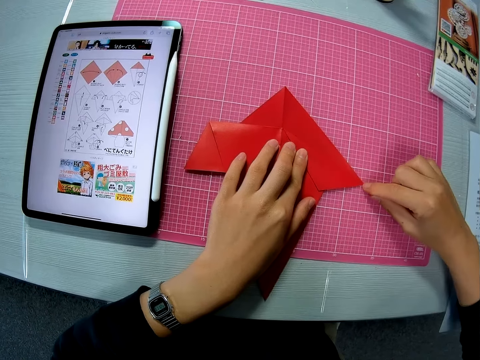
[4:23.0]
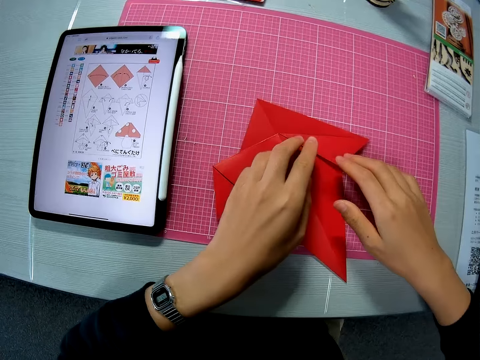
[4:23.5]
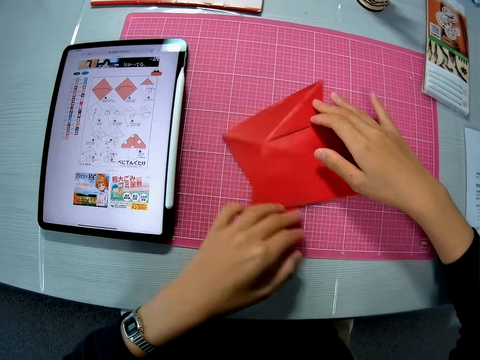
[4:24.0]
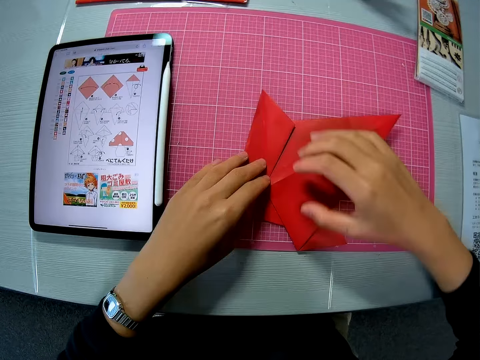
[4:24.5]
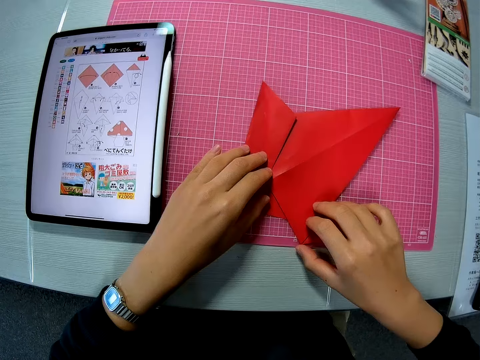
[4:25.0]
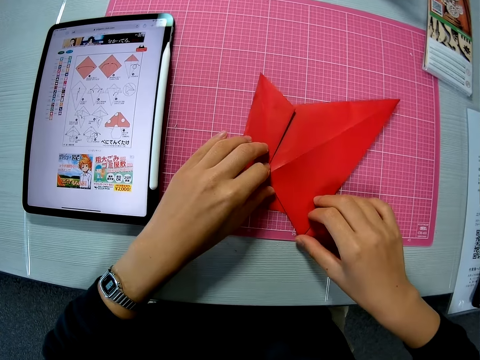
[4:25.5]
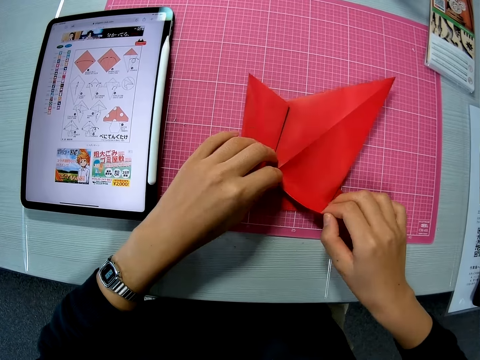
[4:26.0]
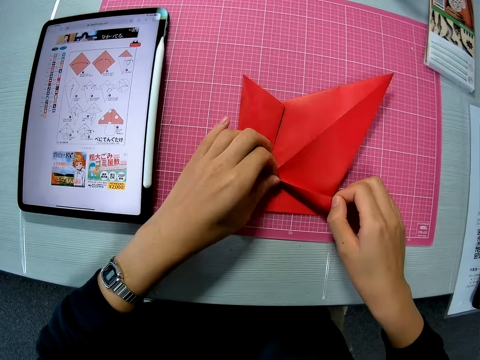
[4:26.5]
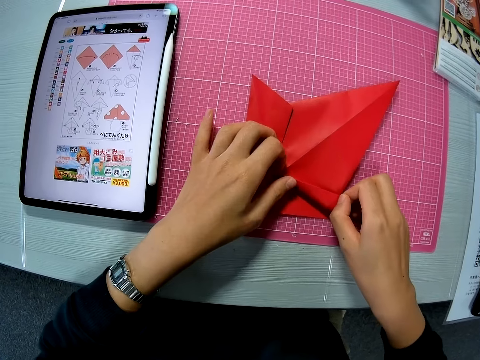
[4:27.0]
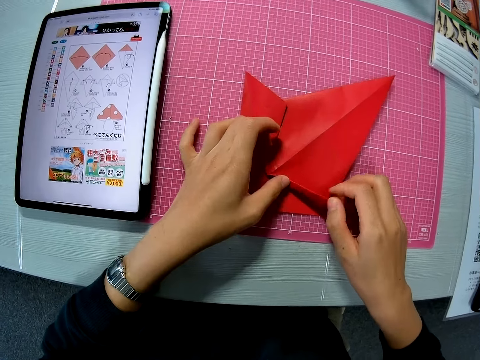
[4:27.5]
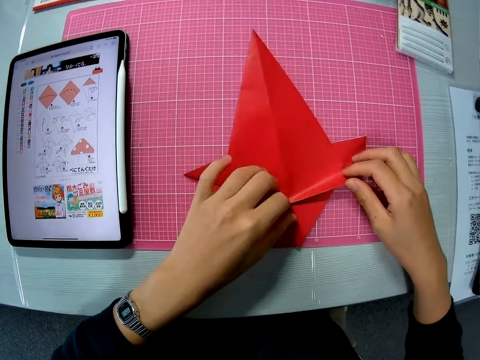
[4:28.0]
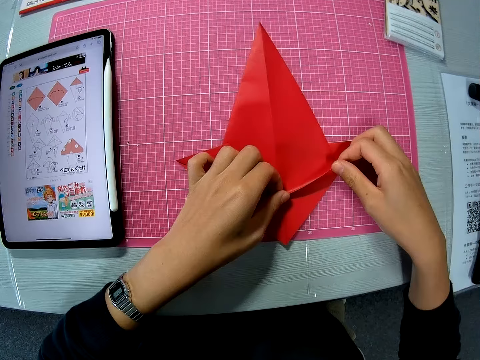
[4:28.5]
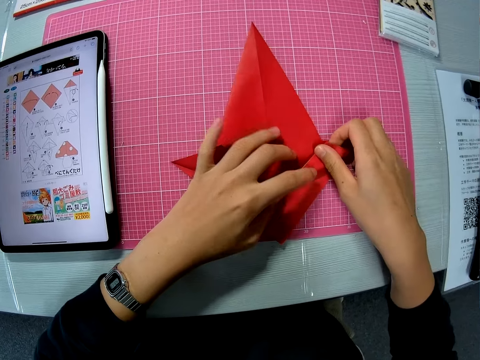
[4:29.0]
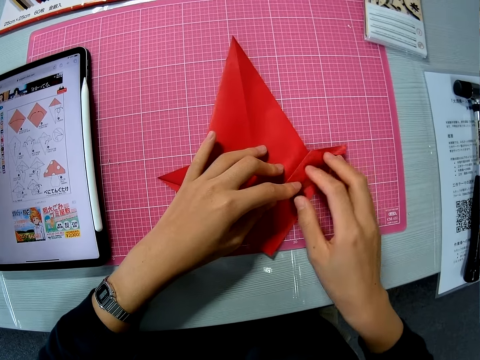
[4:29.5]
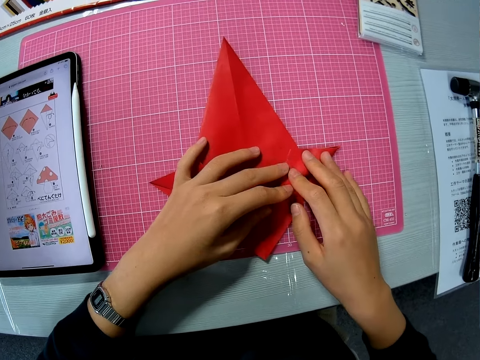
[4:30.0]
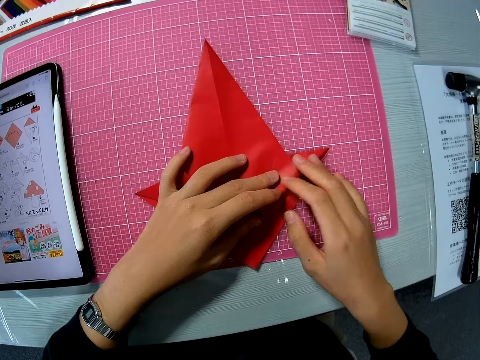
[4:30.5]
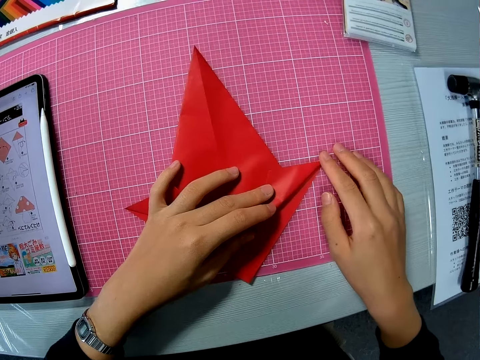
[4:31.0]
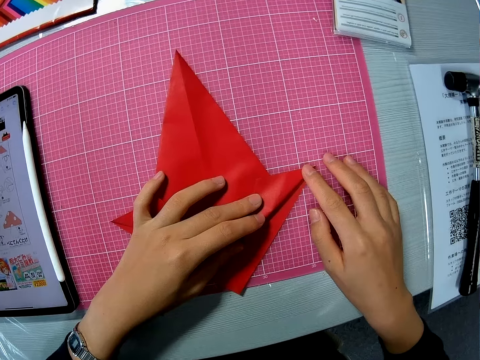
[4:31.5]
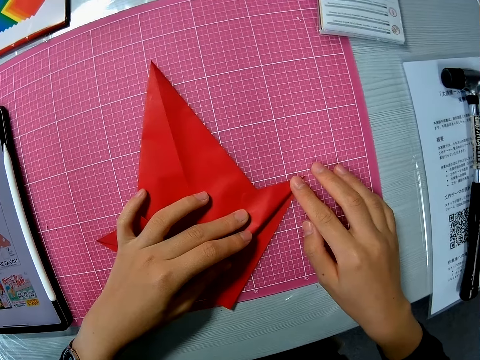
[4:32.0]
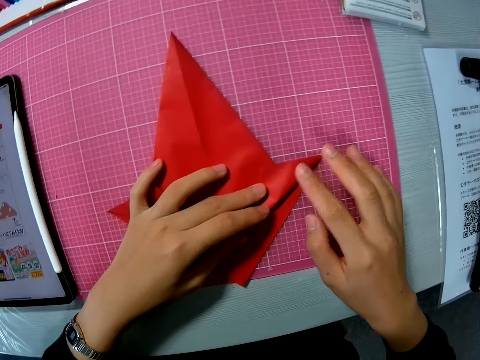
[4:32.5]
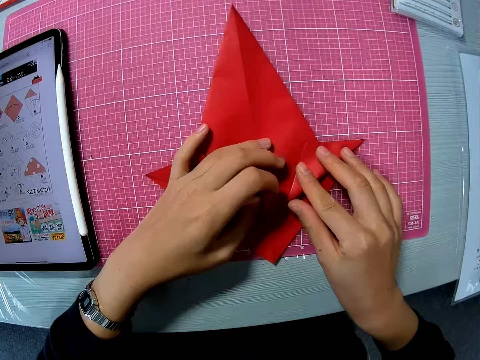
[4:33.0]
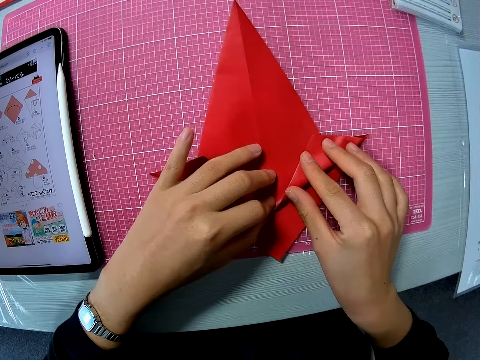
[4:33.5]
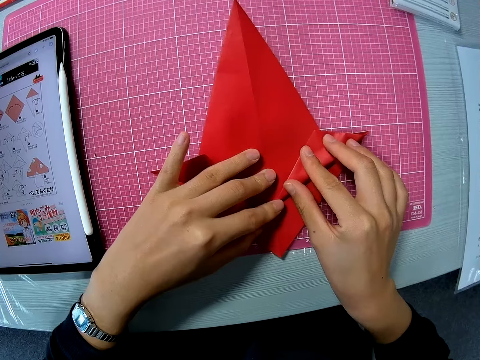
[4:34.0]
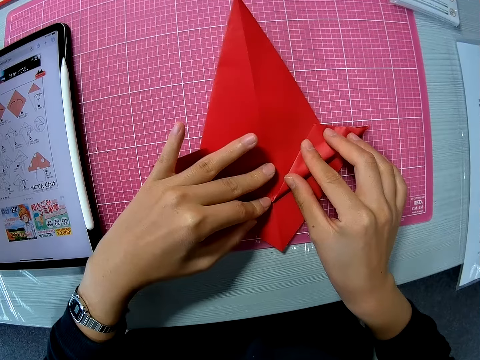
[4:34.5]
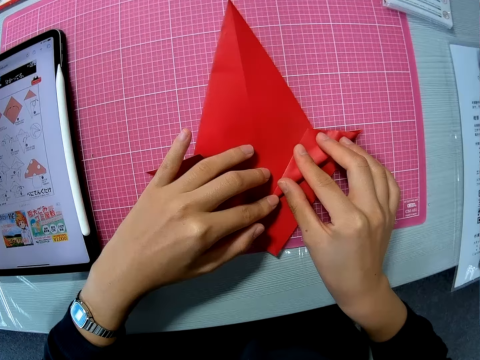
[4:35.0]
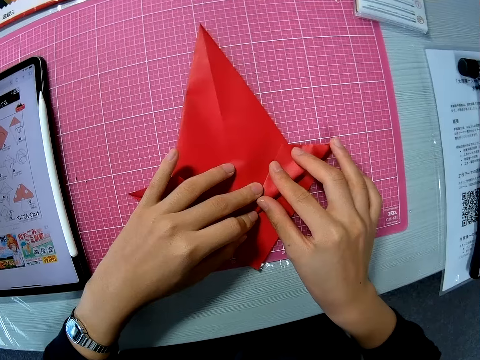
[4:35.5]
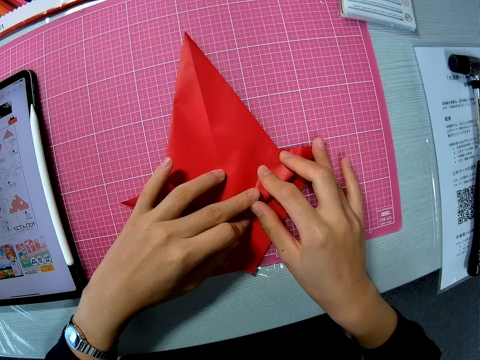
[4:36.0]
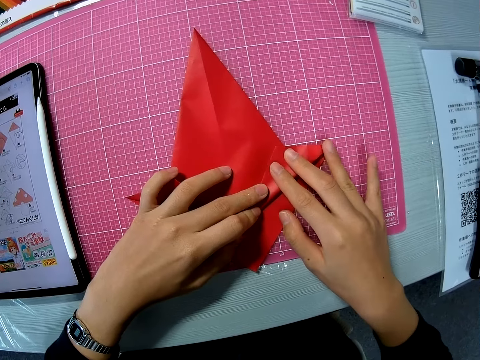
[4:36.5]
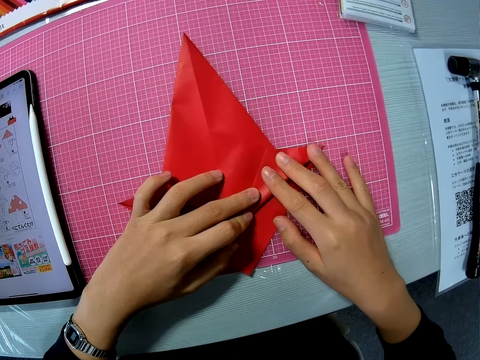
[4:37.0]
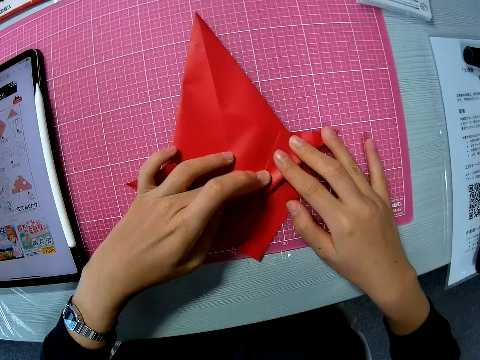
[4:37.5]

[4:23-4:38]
The camera wearer rotates the crafting sheet. She folds the left edge of the crafting sheet. She continues to adjust the crafting sheet with her hands.

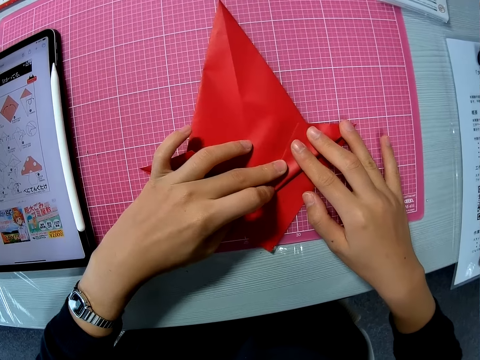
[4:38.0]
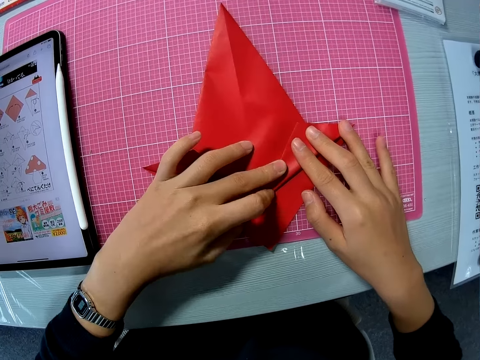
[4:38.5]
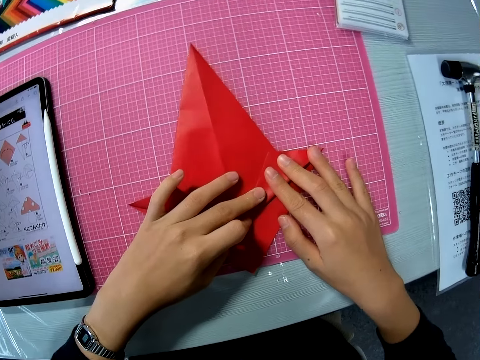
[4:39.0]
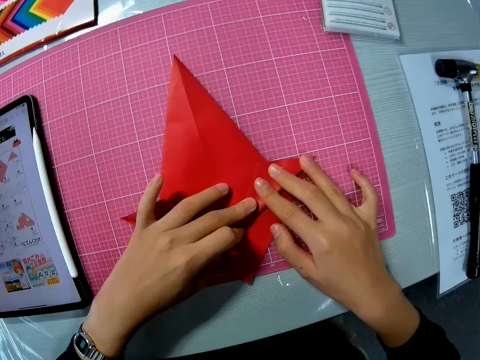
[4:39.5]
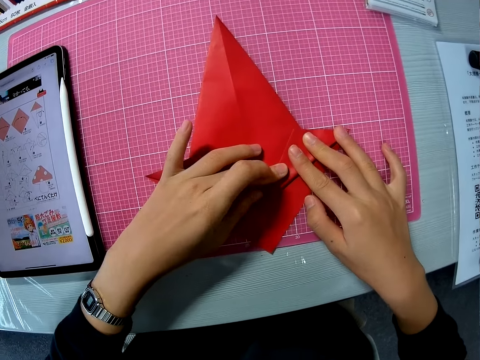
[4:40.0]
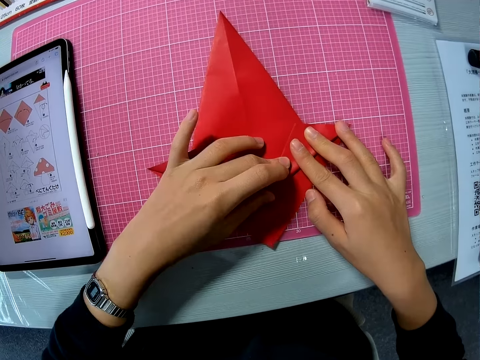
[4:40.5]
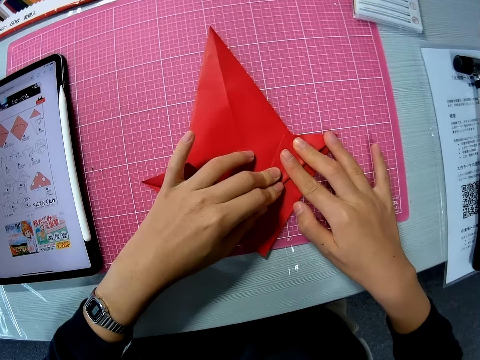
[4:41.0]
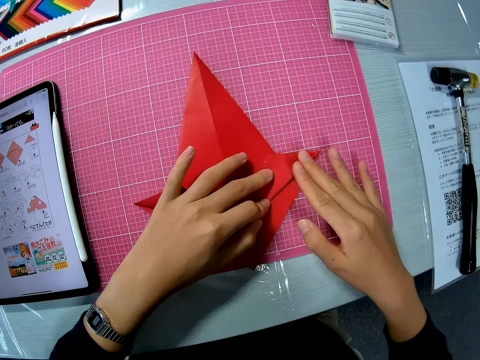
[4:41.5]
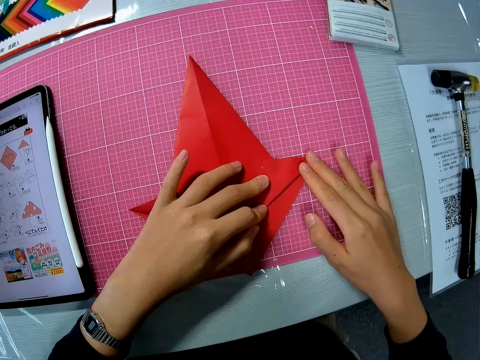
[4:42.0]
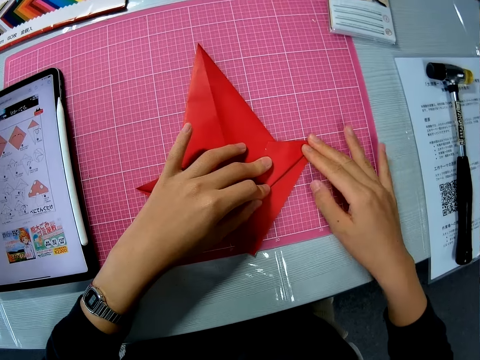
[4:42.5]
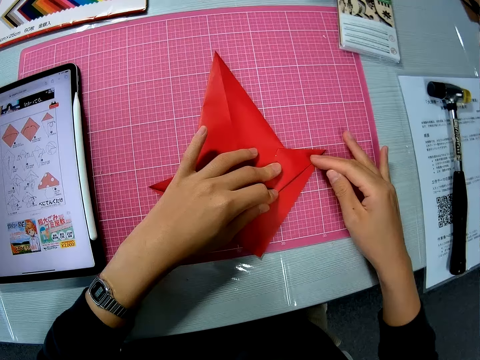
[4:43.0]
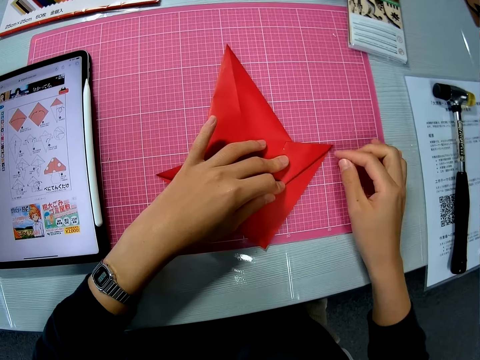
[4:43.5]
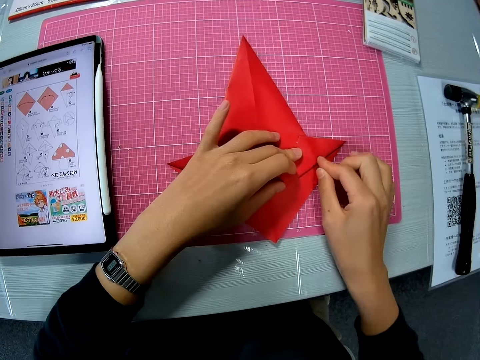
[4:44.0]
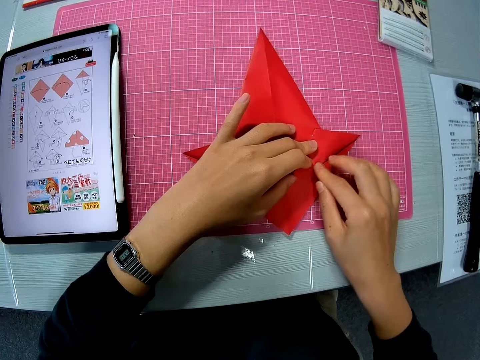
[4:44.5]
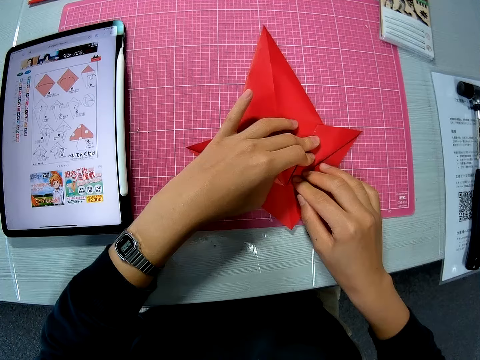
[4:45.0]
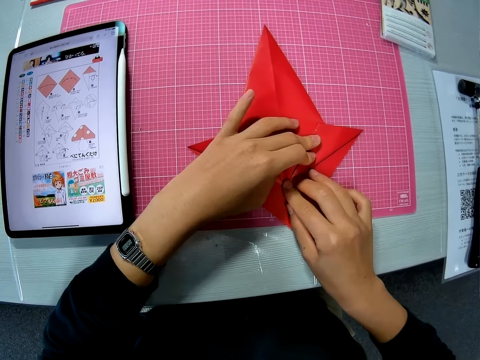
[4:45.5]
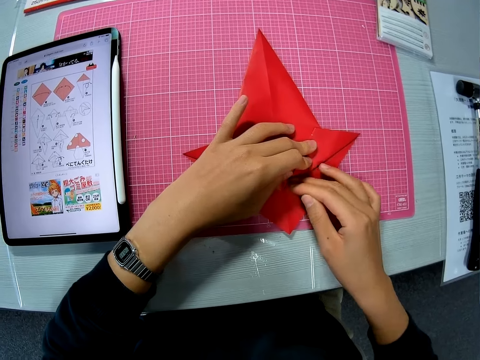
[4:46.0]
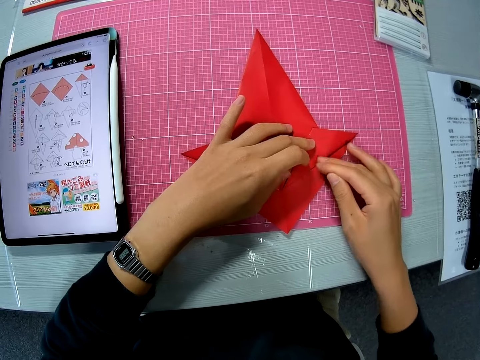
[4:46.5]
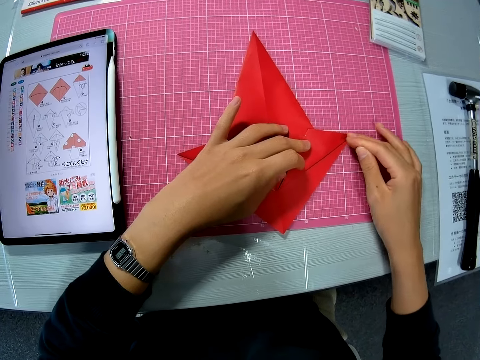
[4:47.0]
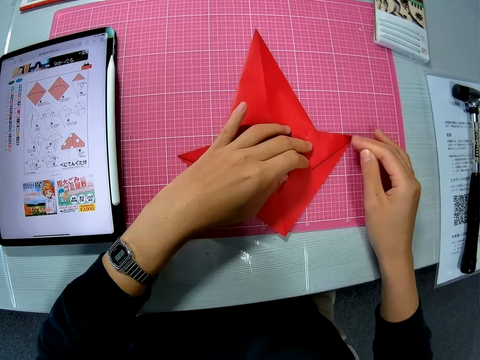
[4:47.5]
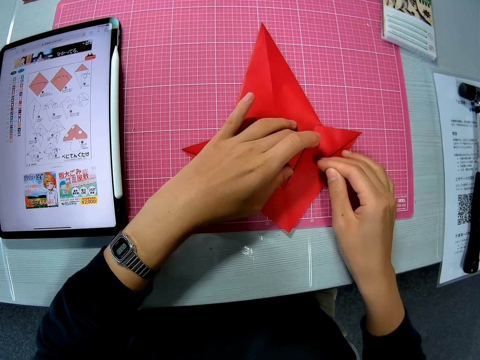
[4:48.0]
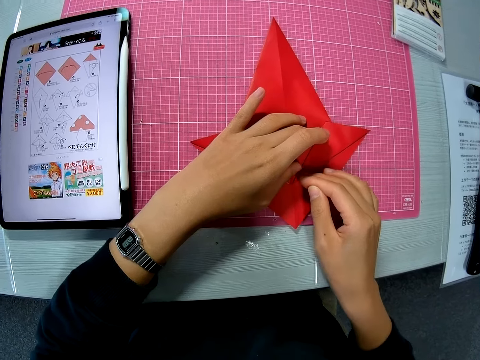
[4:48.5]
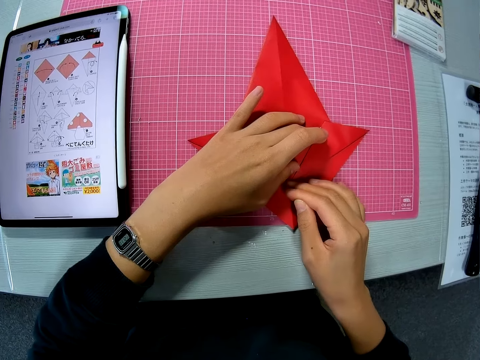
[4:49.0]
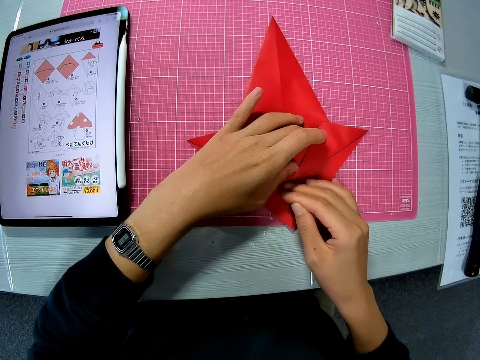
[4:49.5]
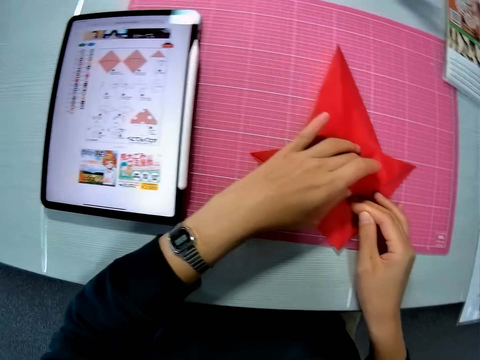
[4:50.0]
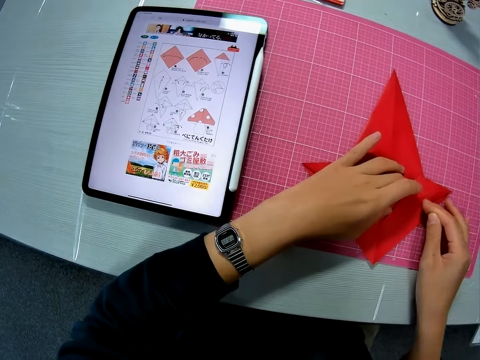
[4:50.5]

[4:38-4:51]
The camera wearer folds the paper with fingers.
